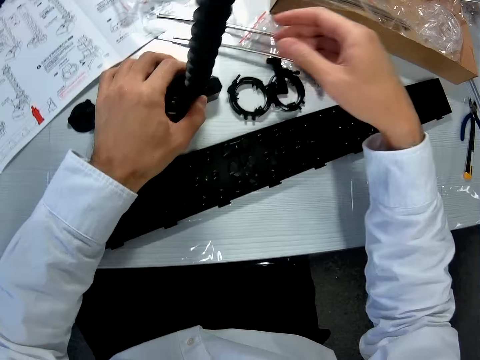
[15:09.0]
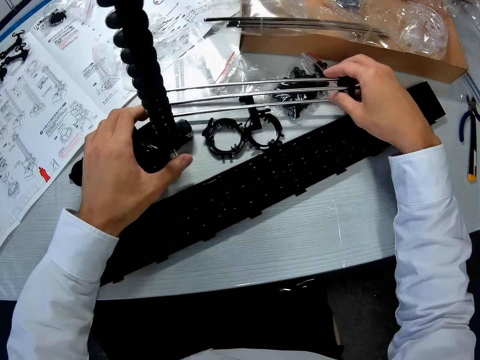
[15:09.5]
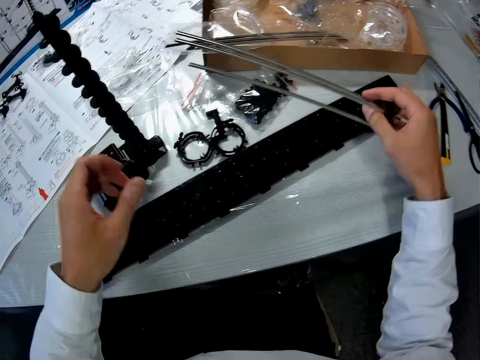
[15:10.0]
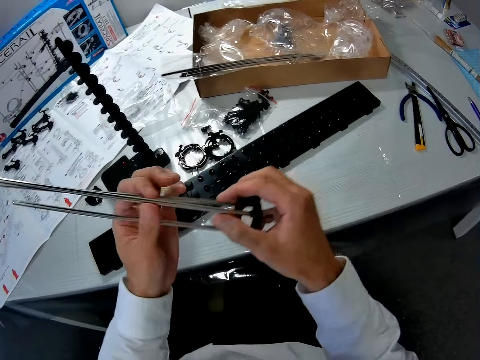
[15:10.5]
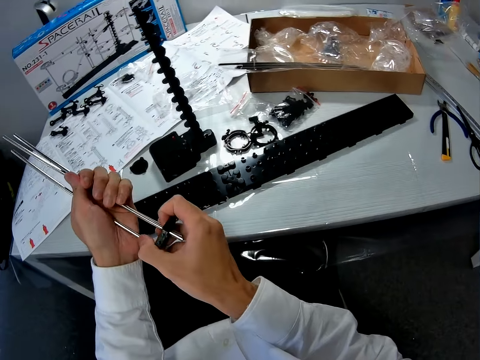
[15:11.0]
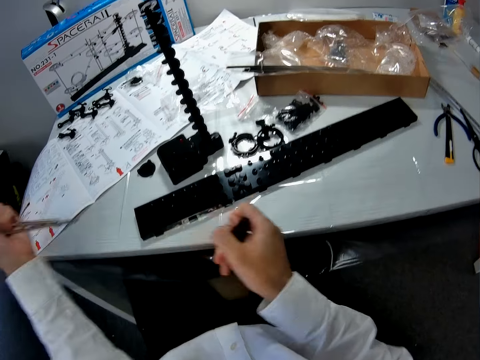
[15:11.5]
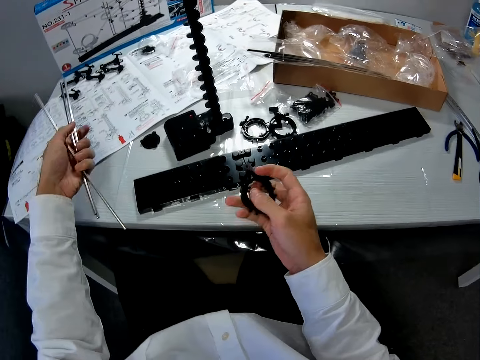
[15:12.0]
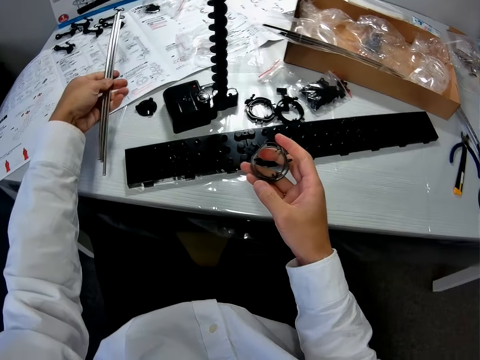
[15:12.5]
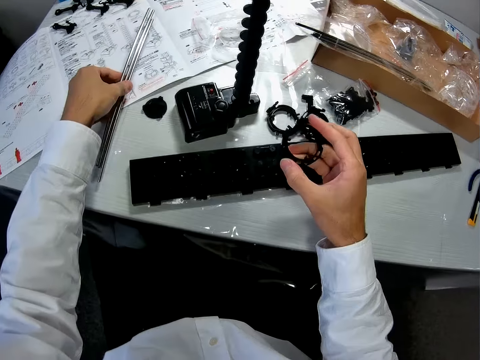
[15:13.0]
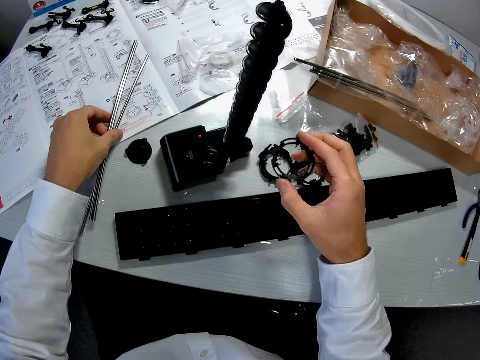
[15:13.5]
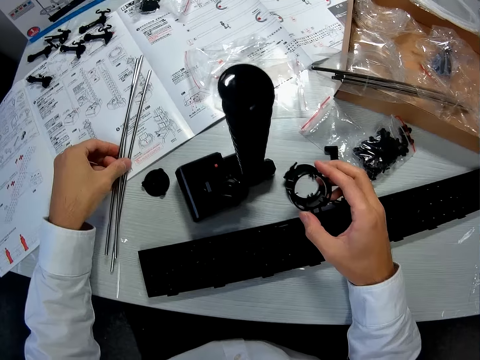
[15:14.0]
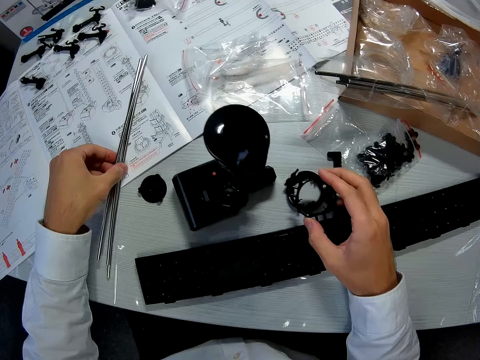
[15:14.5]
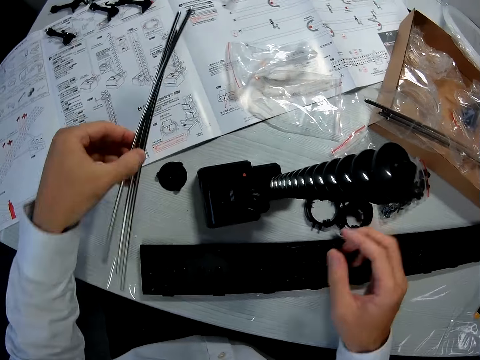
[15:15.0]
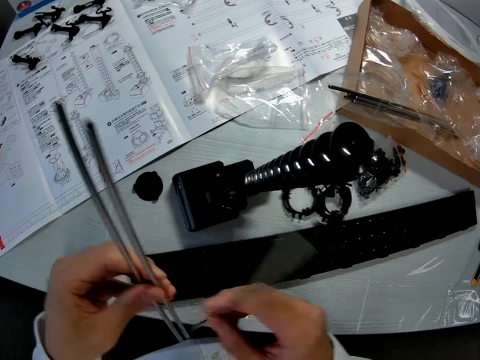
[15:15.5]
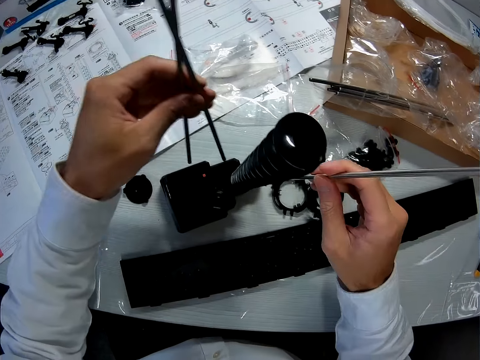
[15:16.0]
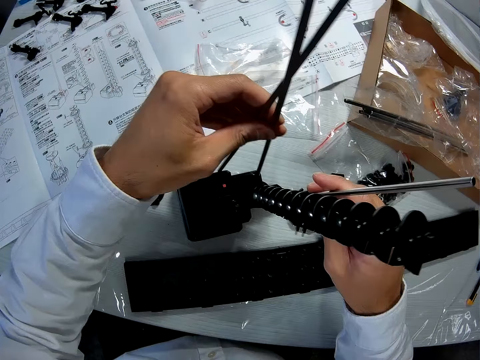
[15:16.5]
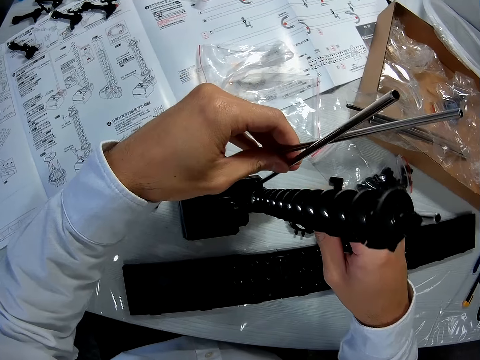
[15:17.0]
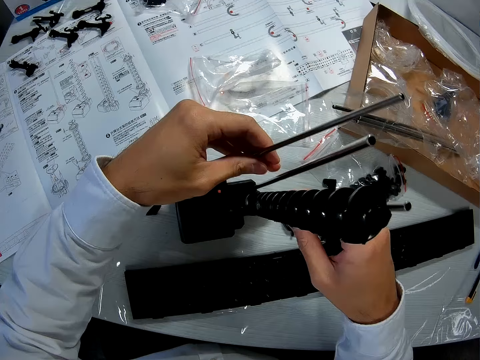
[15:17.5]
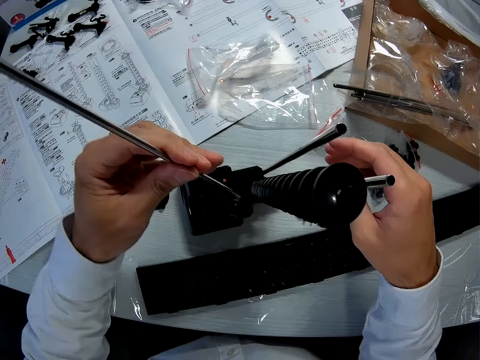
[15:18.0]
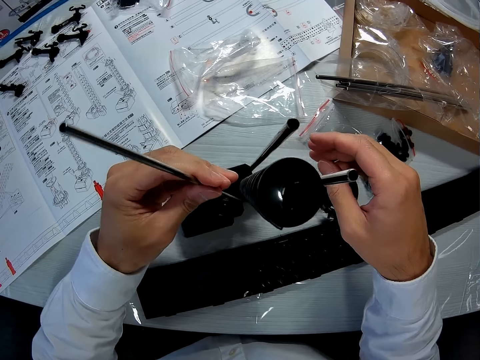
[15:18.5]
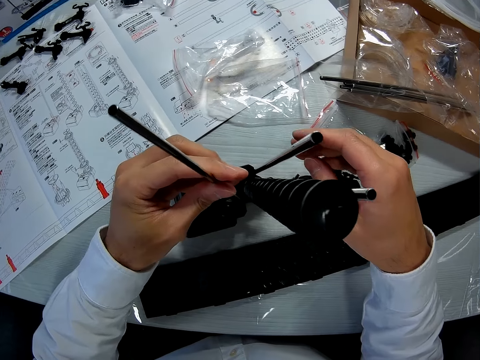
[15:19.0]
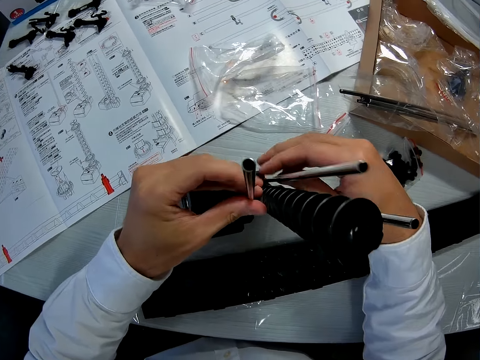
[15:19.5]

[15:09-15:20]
The camera wearer picks a piece with joining sticks and an elevator ring on the table using the right hand. They hold the piece with both hands. They pull the elevator ring out of the joining sticks using the right hand. They place the joining sticks in the left hand on the table. They place the ring in the right hand on other rings on the table. They lift the joining sticks from the table using the left hand. They shift one stick from the left to the right hand. They fix the sticks in both hands on the toy structure.

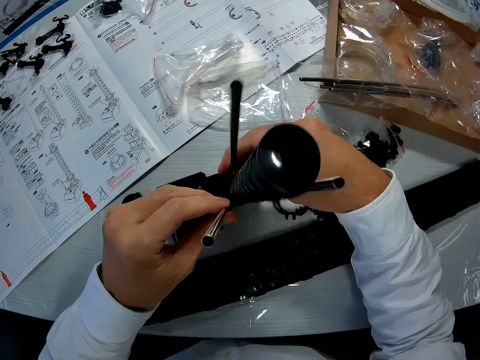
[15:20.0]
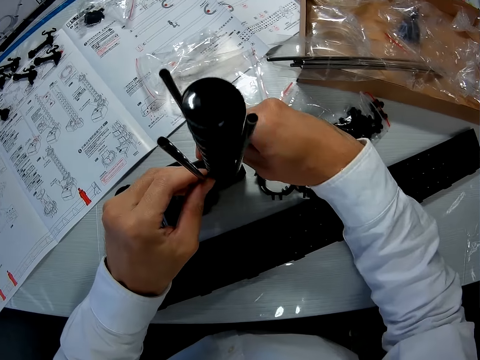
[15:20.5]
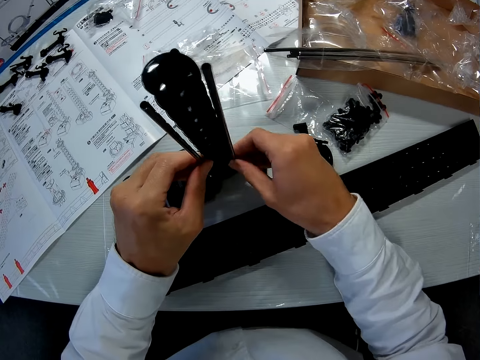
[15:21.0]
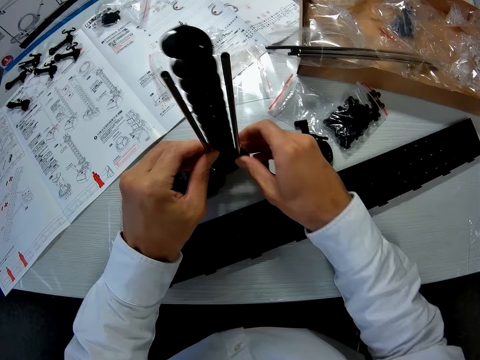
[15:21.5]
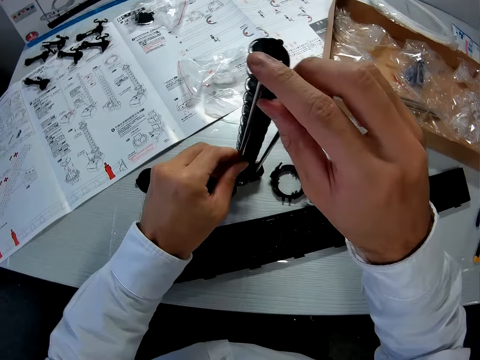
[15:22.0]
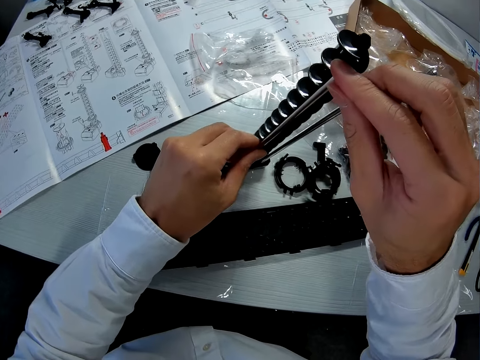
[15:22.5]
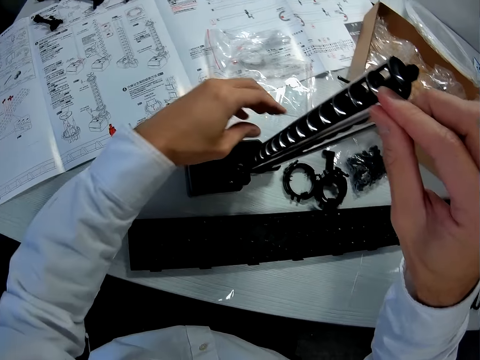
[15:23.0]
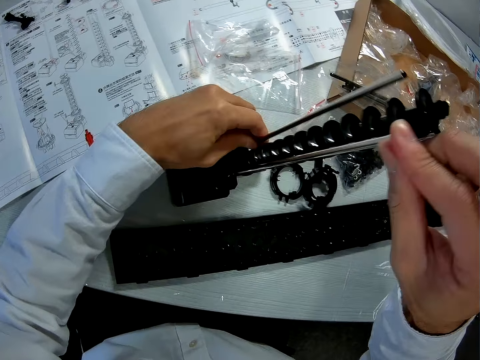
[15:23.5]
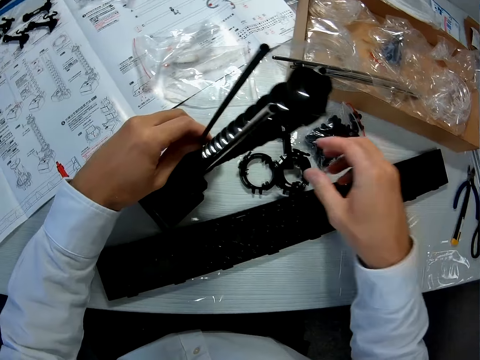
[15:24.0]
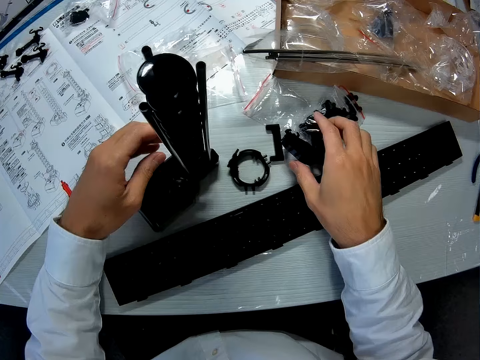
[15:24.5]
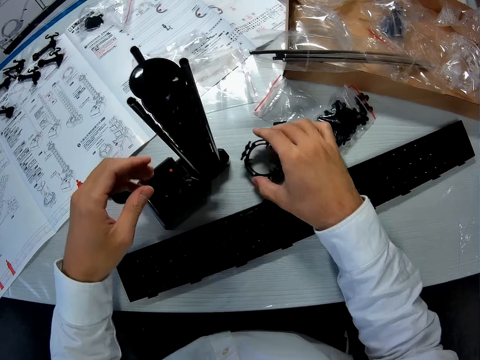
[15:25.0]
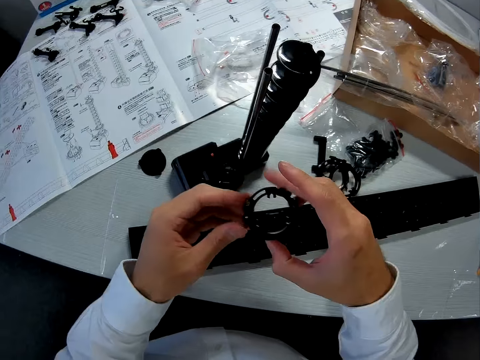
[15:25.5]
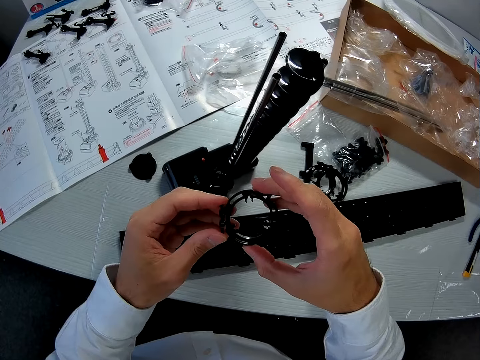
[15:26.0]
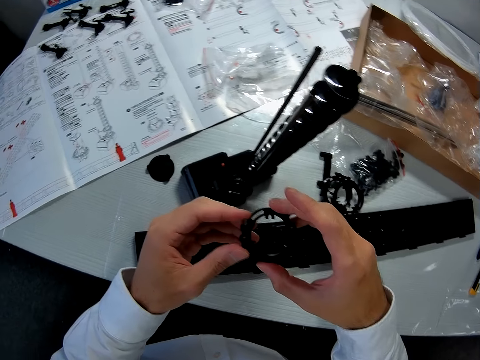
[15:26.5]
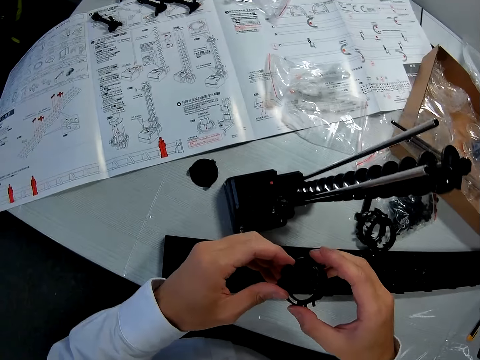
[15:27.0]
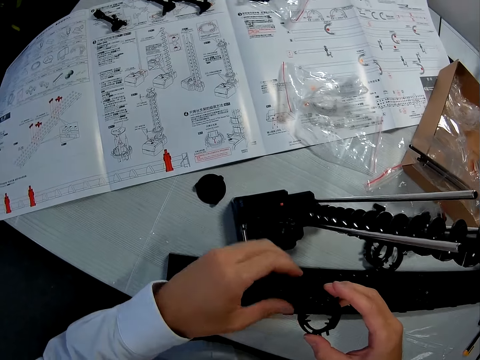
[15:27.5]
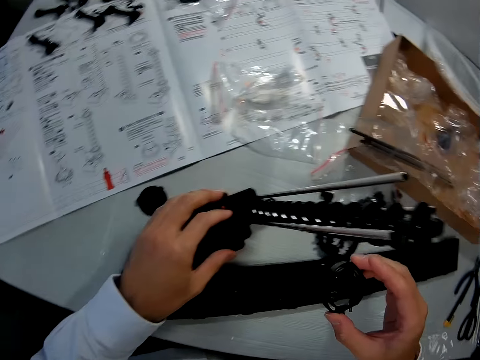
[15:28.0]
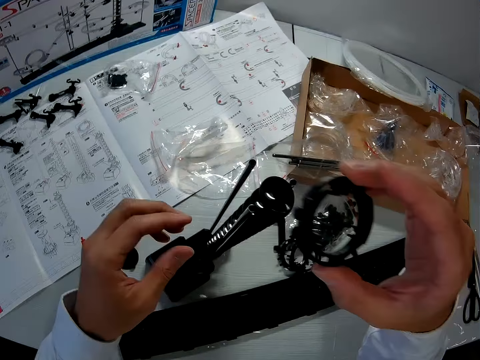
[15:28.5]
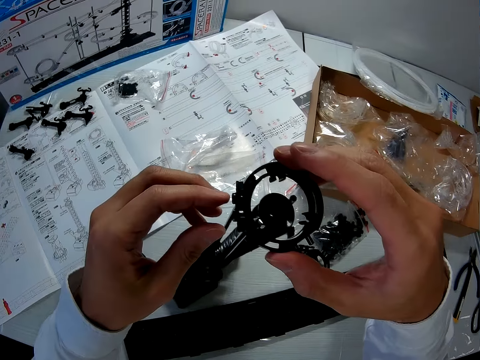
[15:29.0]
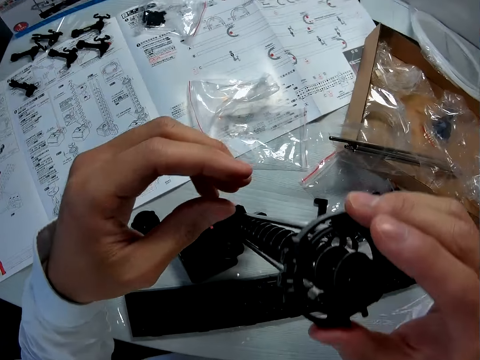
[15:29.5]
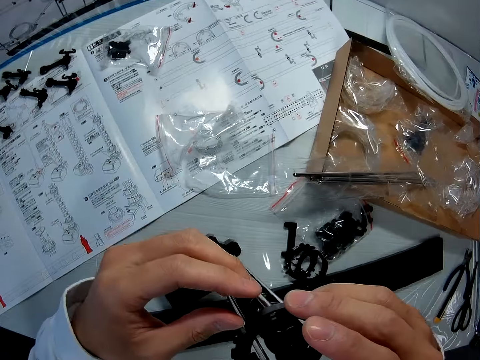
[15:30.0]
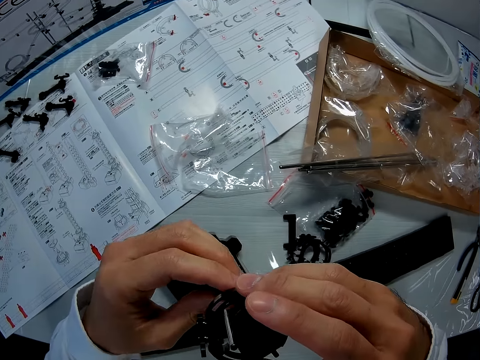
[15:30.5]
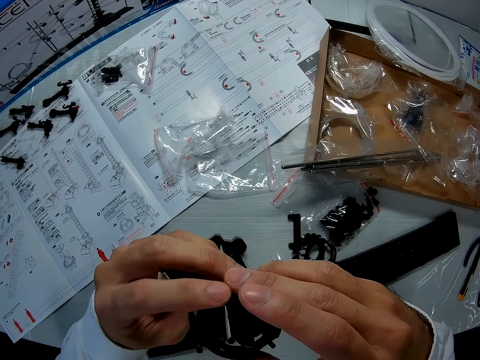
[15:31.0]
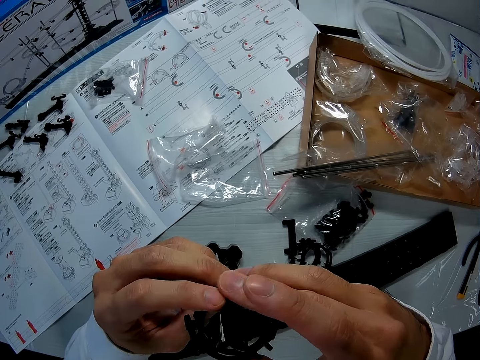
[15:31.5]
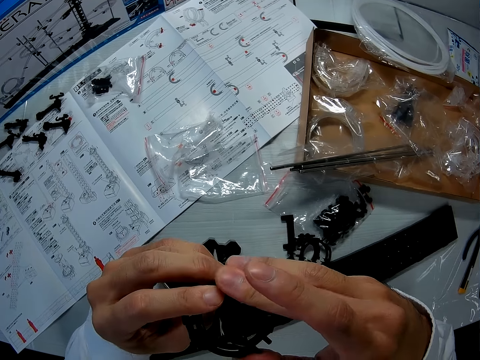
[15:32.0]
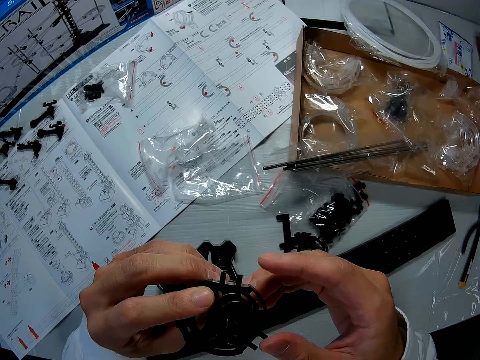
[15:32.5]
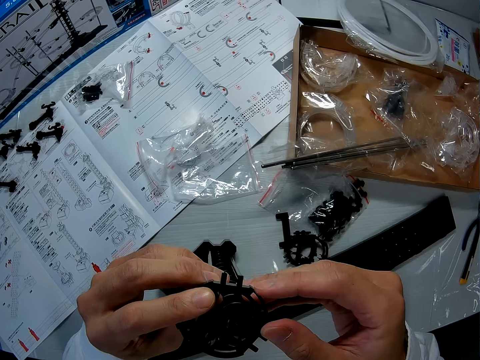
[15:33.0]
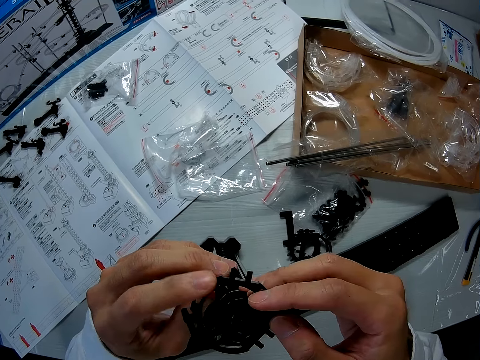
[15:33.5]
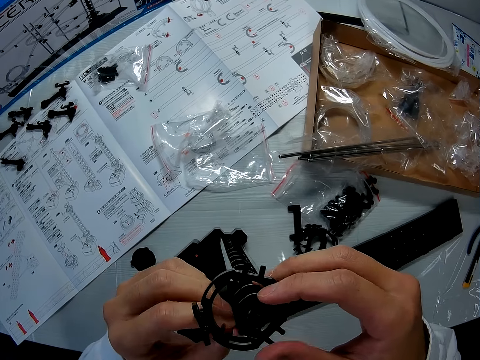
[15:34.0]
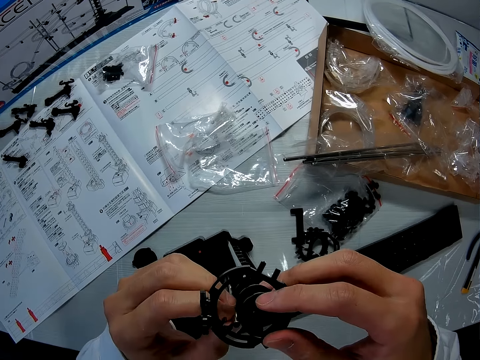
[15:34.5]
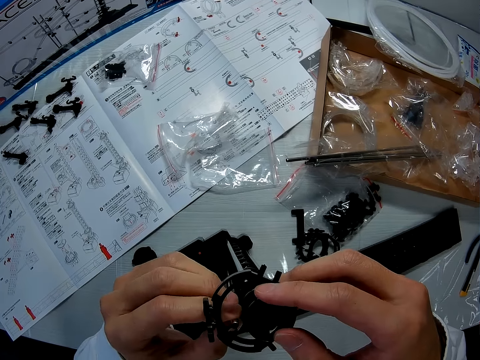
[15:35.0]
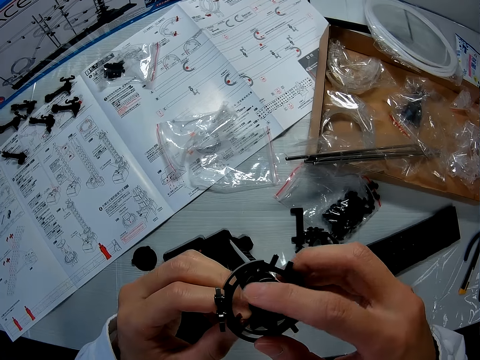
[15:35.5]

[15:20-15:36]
The camera wearer adjusts the crafts. They pick one elevator ring from the table using the right hand. They move the pieces on the table. They hold the ring with both hands. They move the left hand off the ring. They fix the ring in the joining sticks on the structure. They fix the ring on the sticks with both hands.
